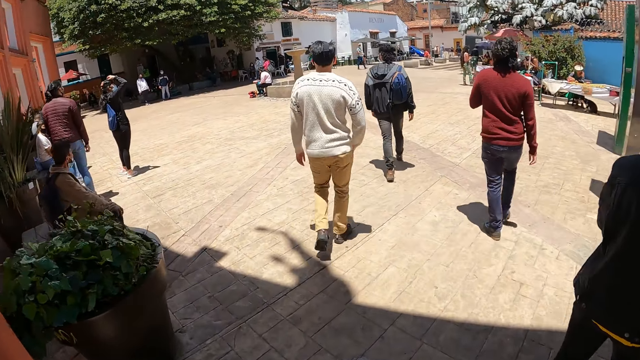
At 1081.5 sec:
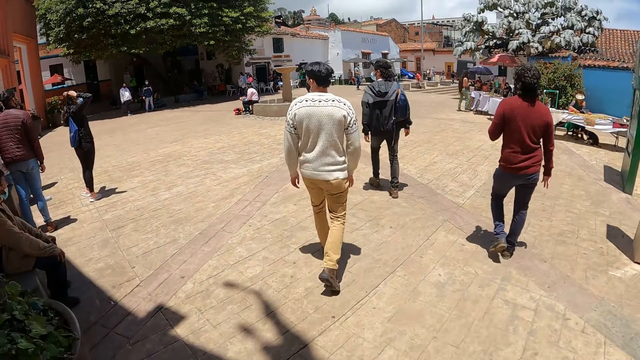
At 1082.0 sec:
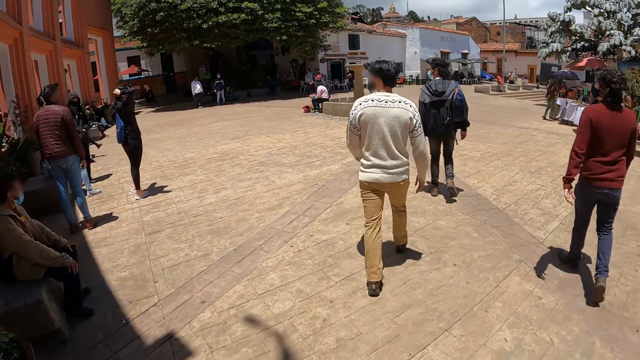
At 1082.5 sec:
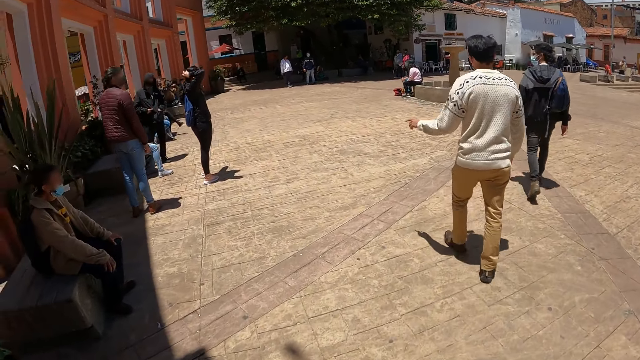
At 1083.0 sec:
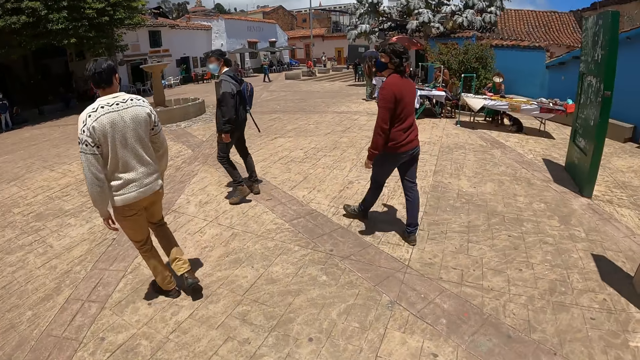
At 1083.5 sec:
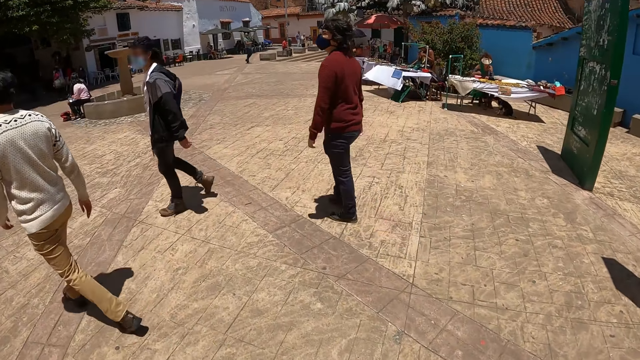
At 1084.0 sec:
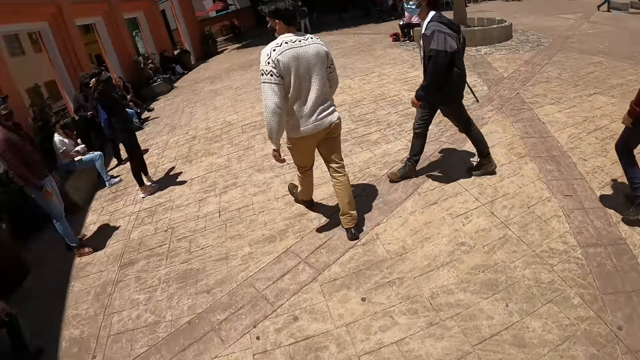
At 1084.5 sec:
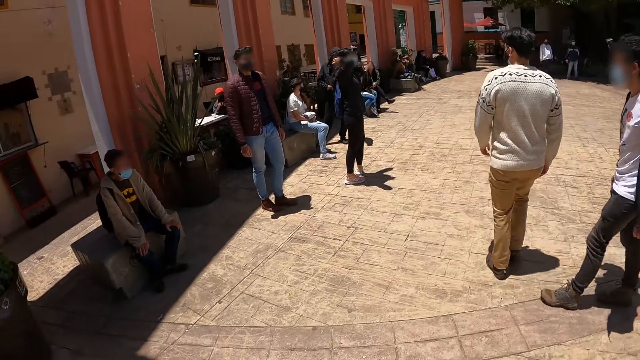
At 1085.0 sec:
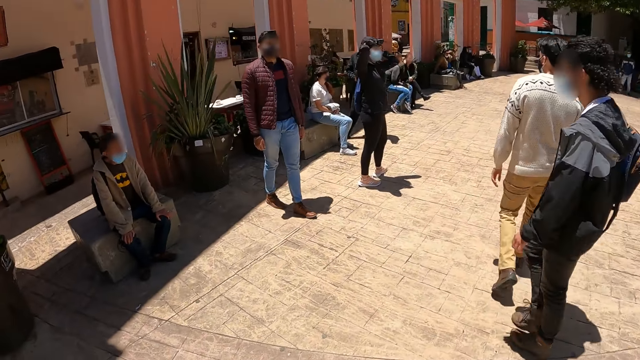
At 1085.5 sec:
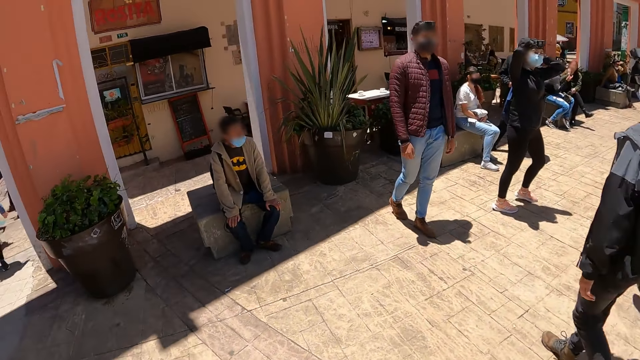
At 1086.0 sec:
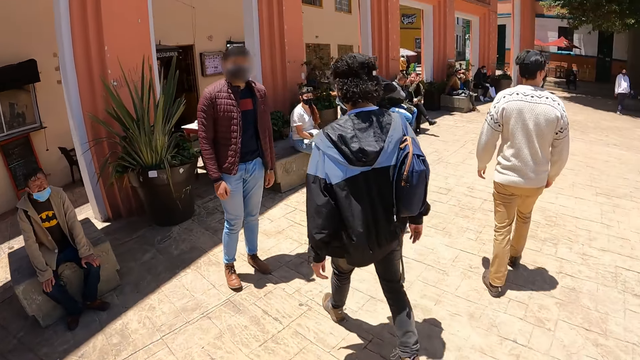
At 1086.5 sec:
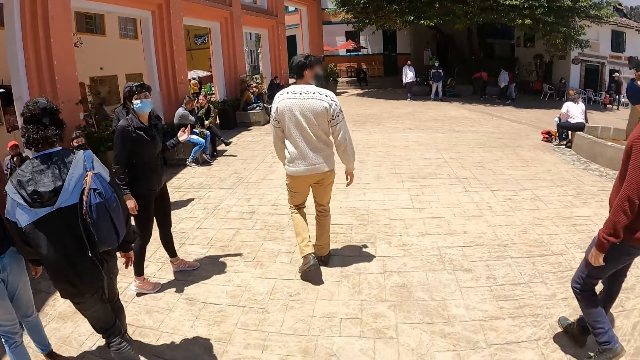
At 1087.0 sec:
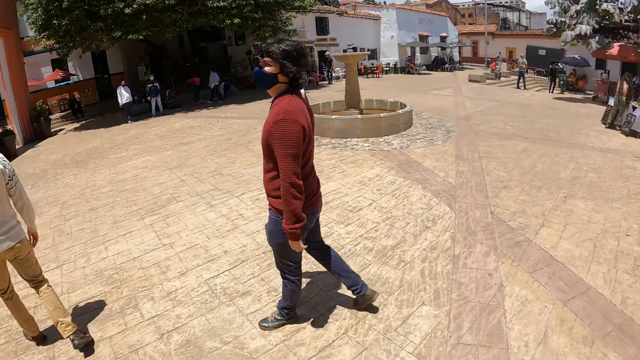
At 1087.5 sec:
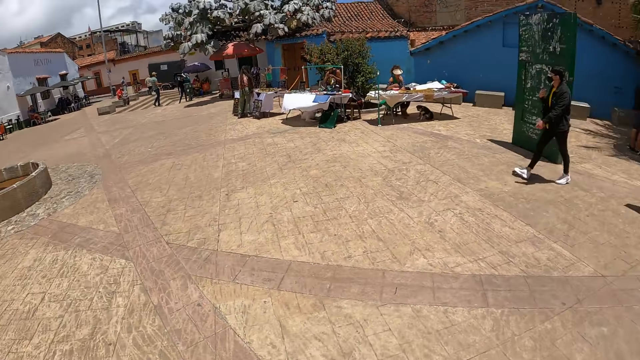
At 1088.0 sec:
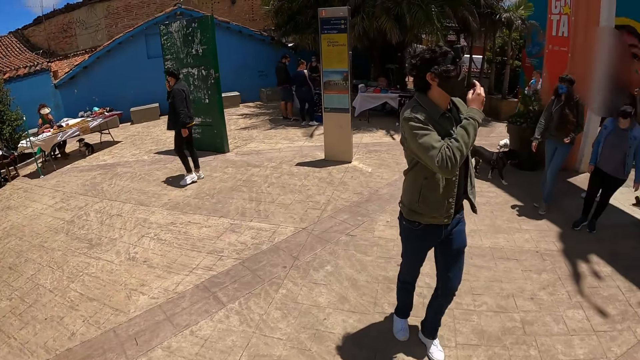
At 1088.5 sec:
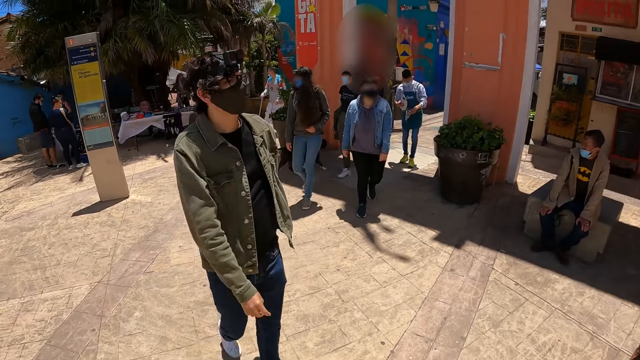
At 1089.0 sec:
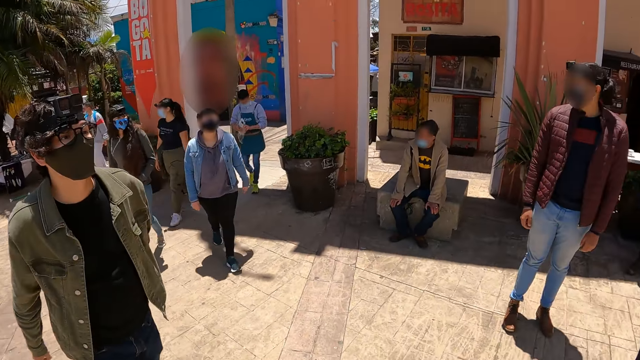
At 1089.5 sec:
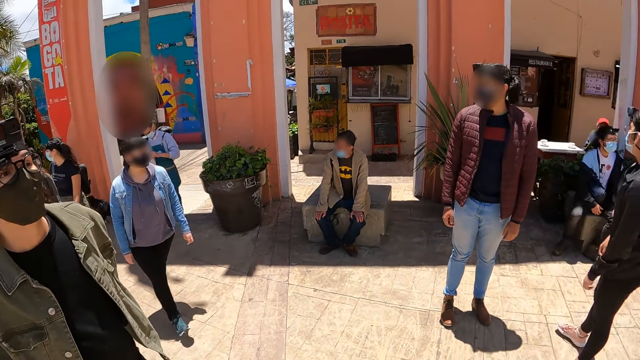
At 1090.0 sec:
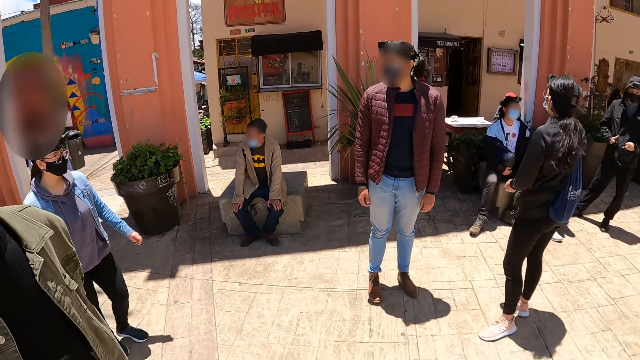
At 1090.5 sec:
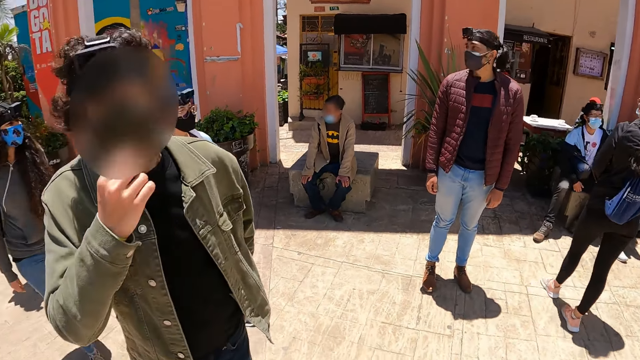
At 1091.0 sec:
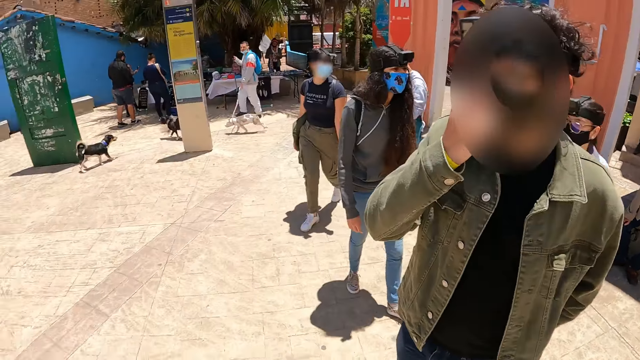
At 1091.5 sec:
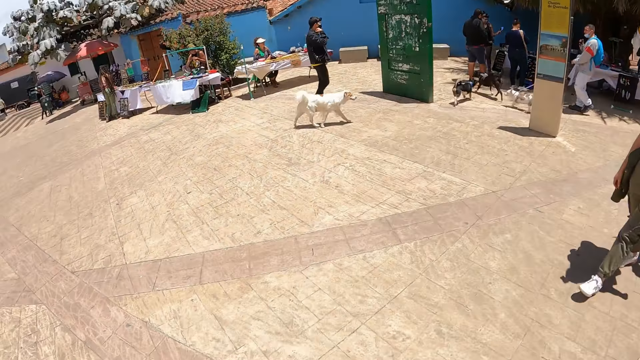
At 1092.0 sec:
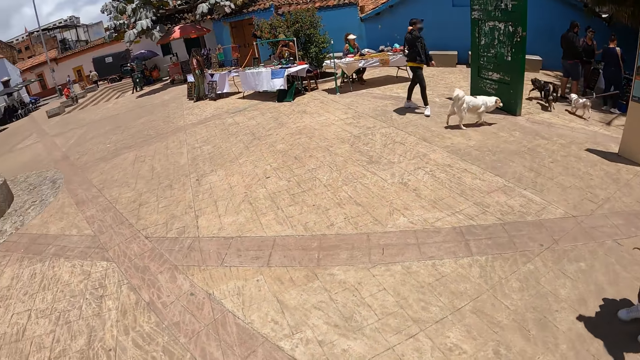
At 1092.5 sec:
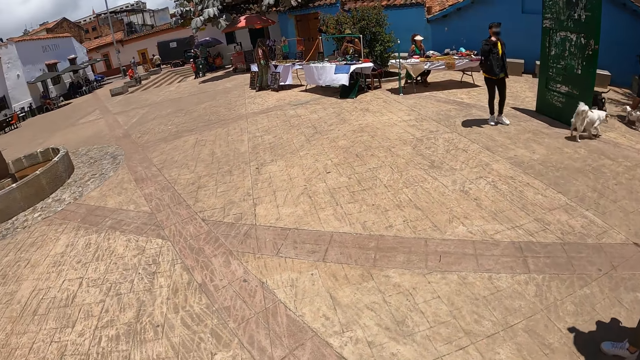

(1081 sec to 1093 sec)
The camera wearer walks around the streets. They look around the compound.

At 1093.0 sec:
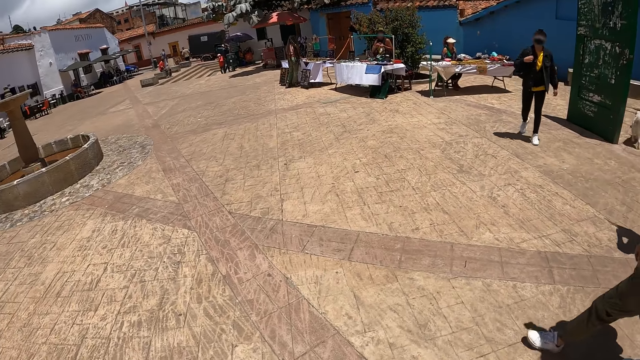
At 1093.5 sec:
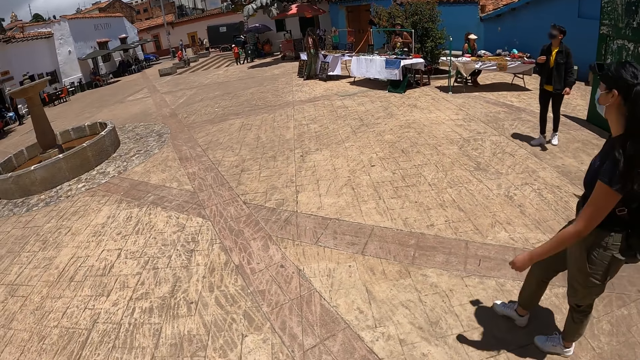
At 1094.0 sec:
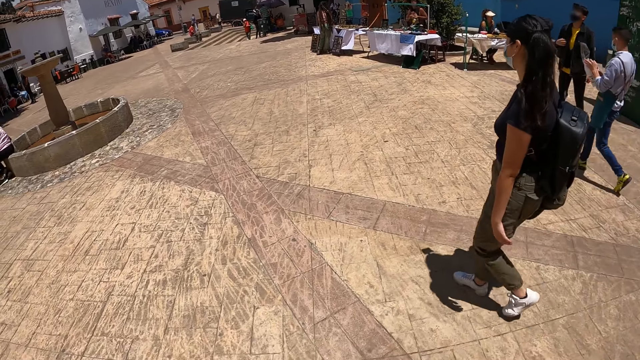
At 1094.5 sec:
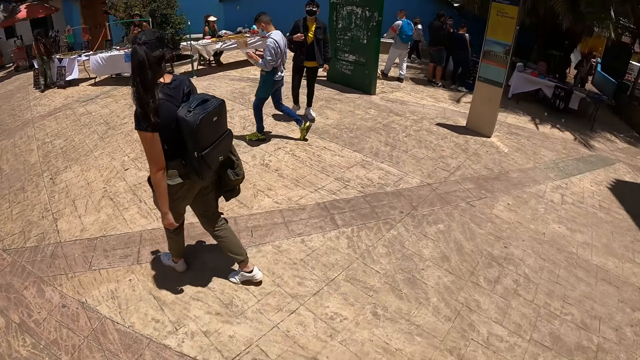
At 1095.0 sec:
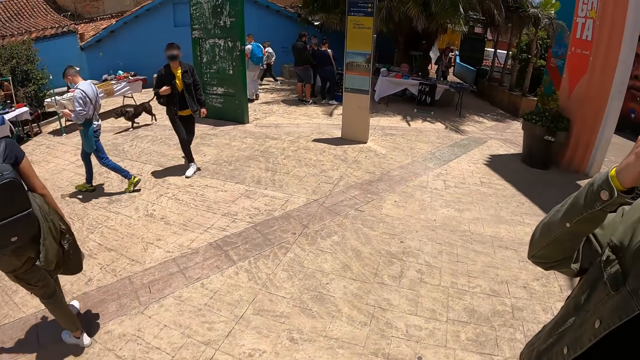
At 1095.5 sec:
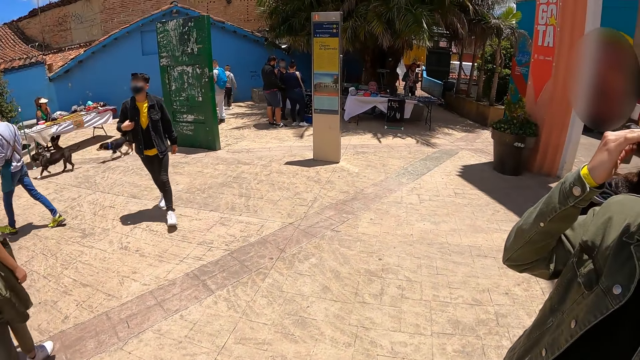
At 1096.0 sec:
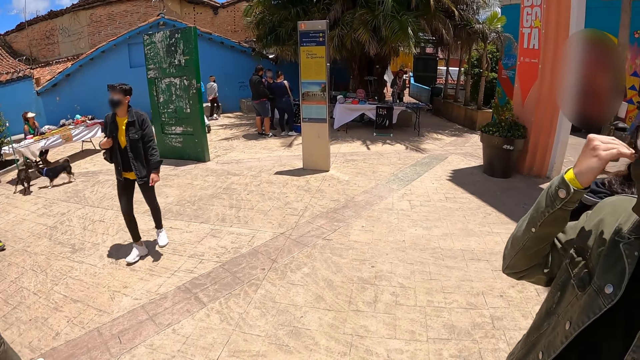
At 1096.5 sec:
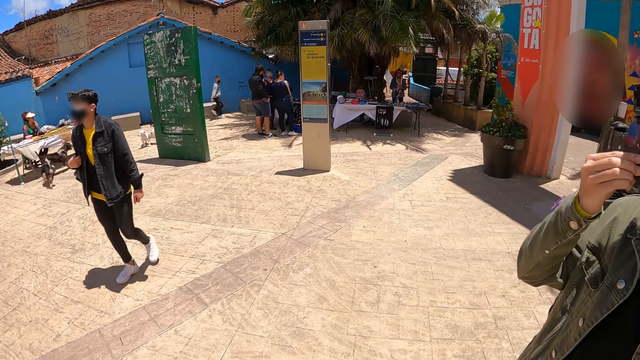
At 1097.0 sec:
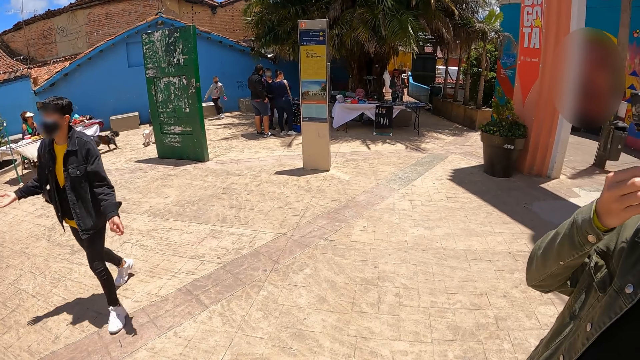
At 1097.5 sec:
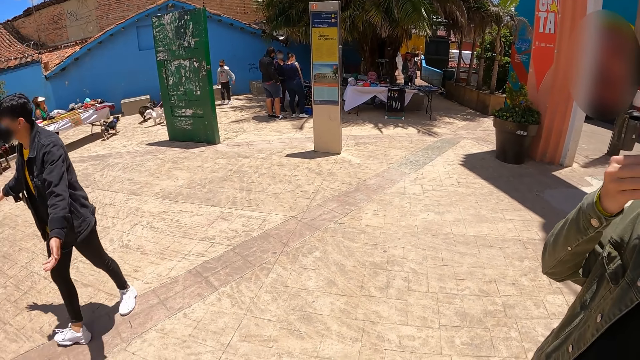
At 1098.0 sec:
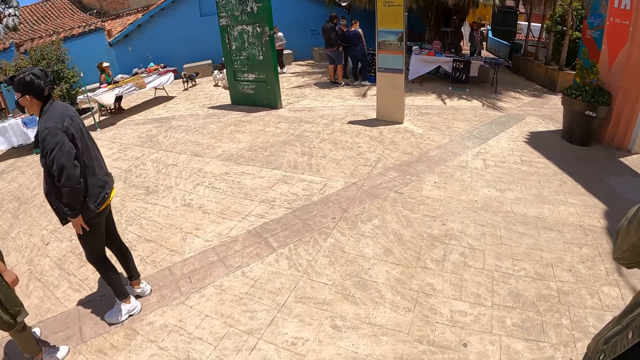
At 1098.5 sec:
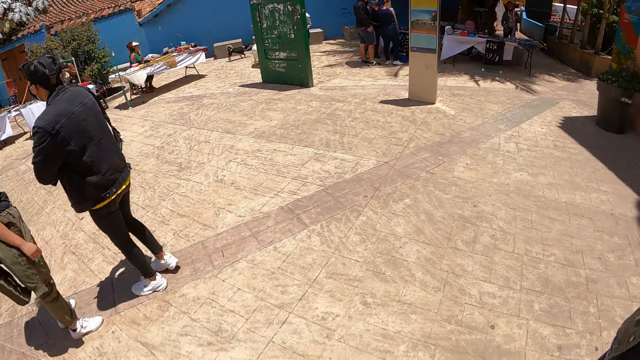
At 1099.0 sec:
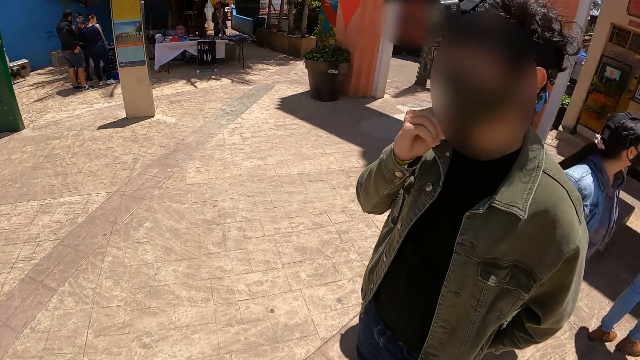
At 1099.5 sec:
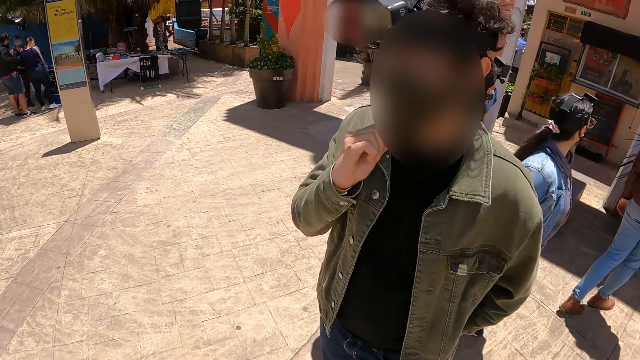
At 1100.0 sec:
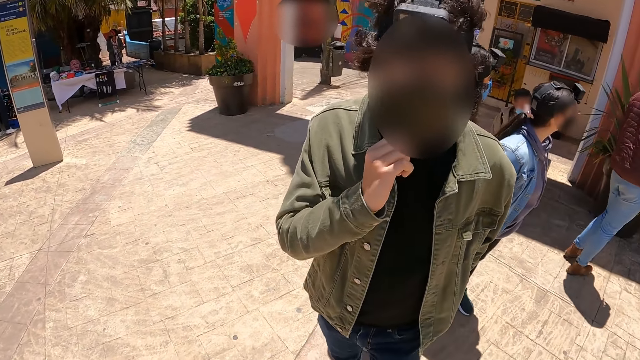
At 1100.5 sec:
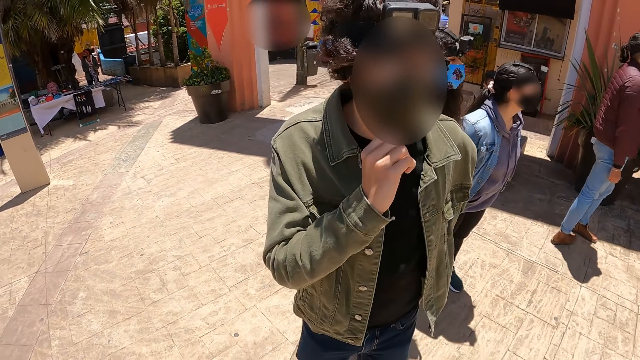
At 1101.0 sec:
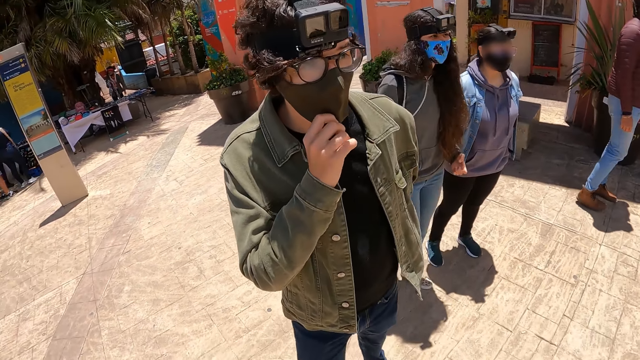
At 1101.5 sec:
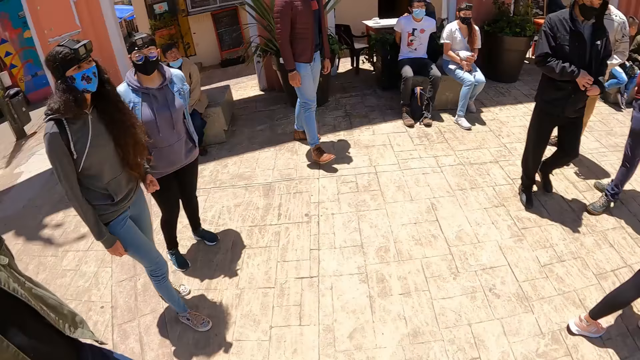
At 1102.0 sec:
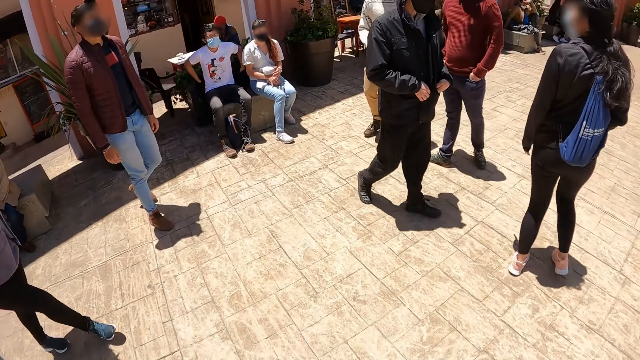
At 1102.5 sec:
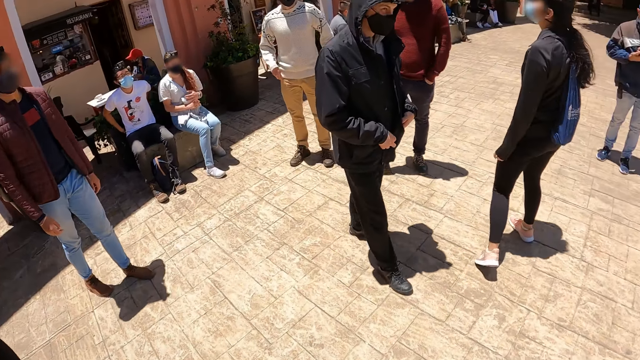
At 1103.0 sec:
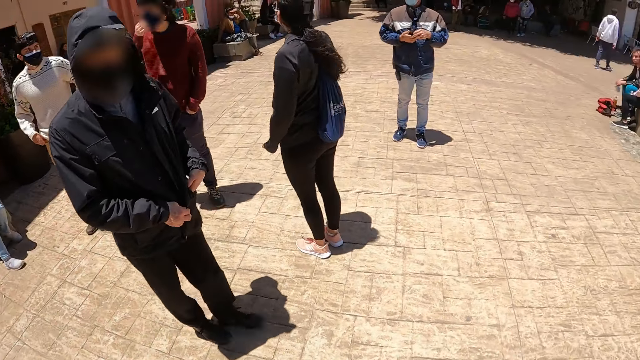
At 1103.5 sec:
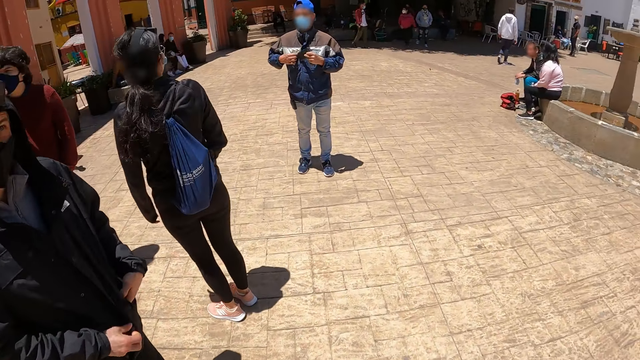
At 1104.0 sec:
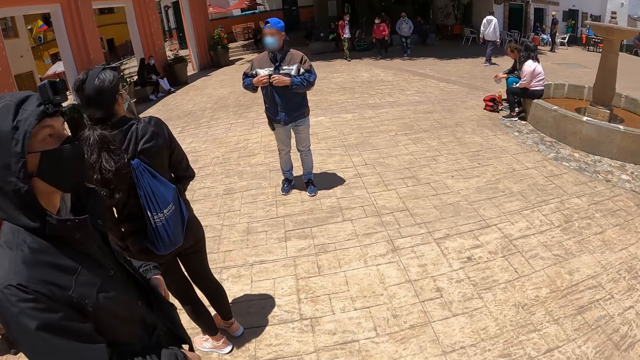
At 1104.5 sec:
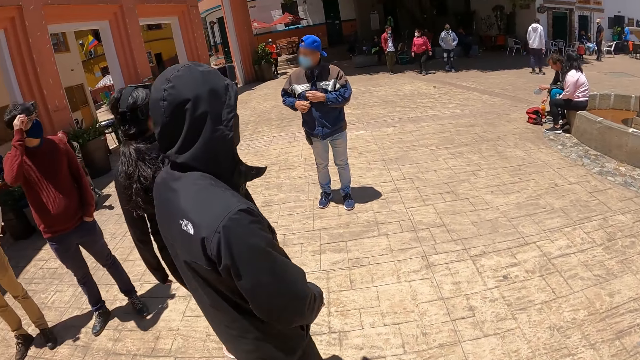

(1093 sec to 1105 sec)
The camera wearer interacts with a person. They look around.
